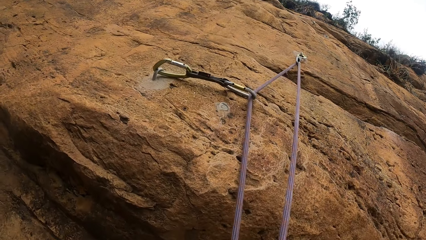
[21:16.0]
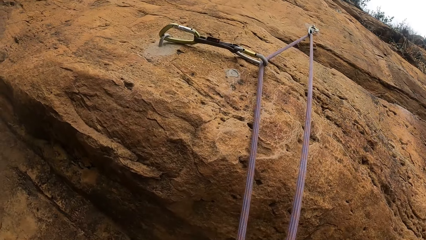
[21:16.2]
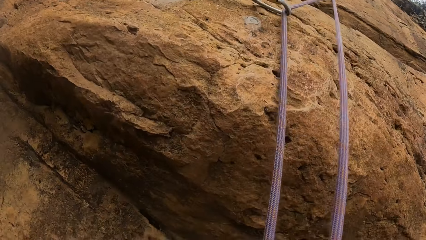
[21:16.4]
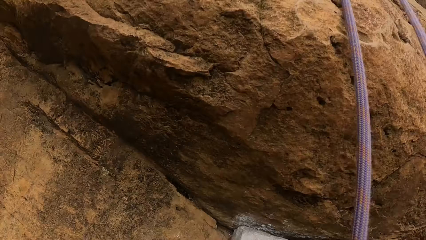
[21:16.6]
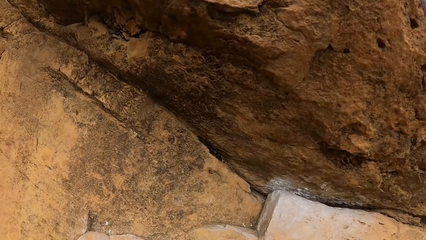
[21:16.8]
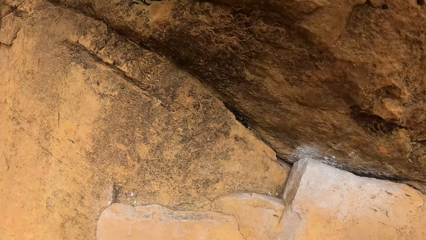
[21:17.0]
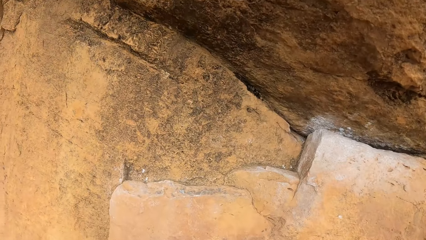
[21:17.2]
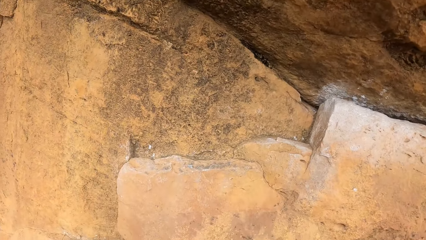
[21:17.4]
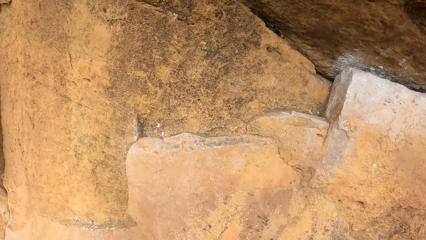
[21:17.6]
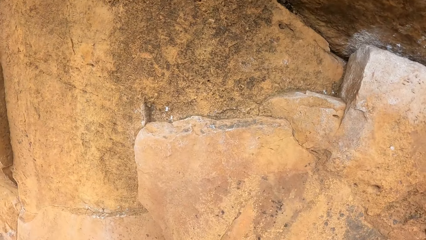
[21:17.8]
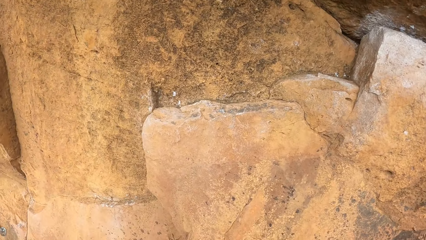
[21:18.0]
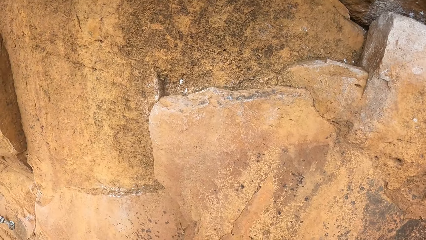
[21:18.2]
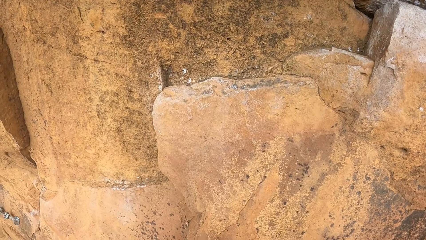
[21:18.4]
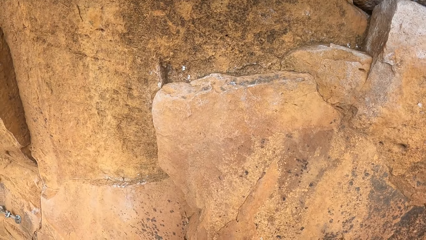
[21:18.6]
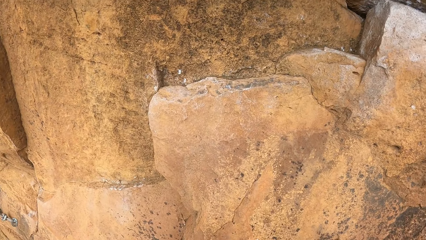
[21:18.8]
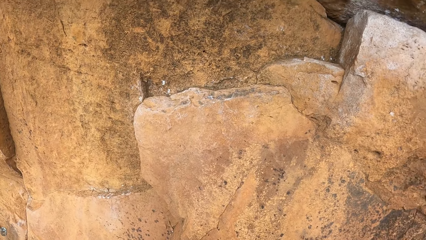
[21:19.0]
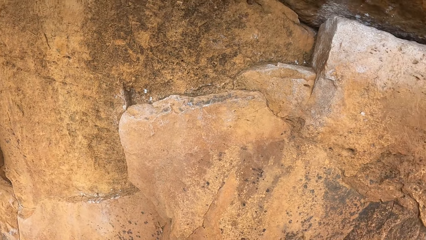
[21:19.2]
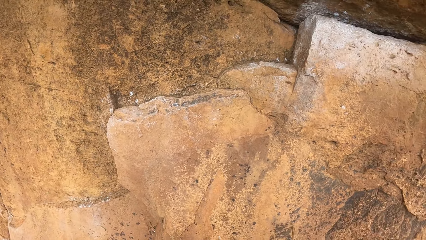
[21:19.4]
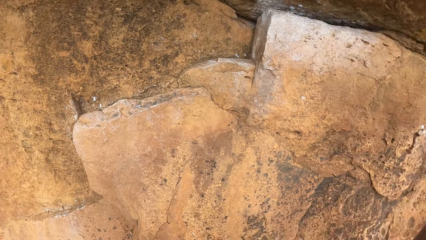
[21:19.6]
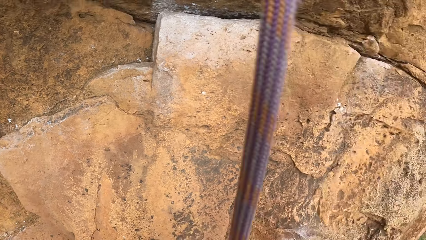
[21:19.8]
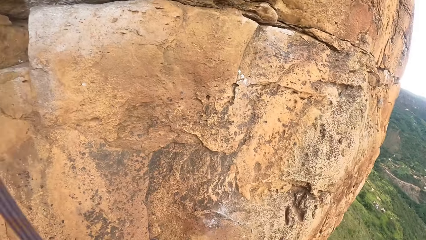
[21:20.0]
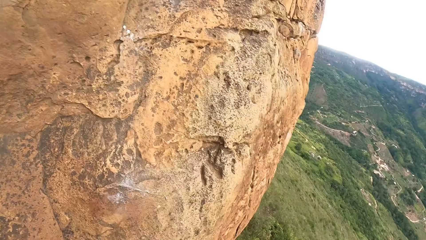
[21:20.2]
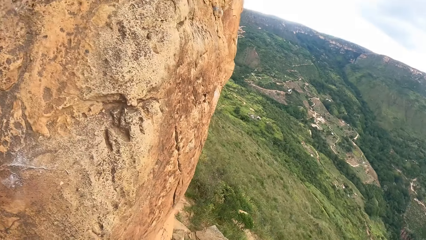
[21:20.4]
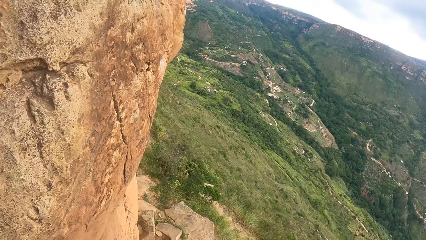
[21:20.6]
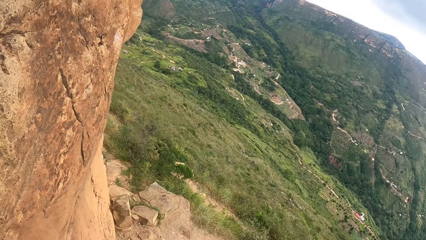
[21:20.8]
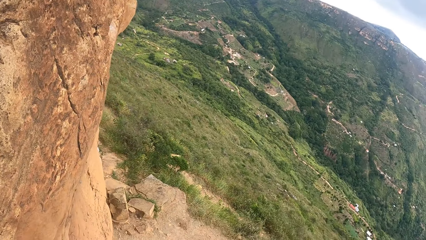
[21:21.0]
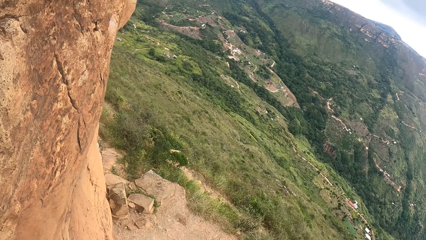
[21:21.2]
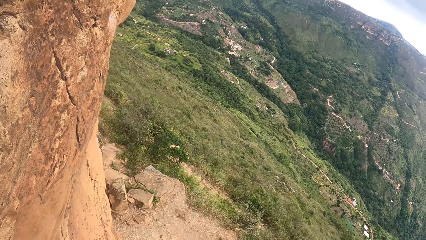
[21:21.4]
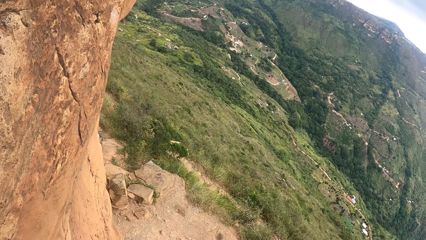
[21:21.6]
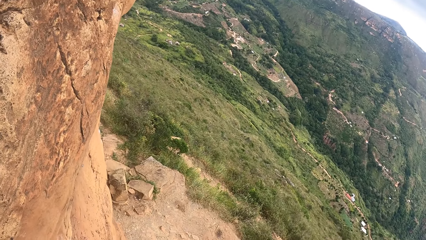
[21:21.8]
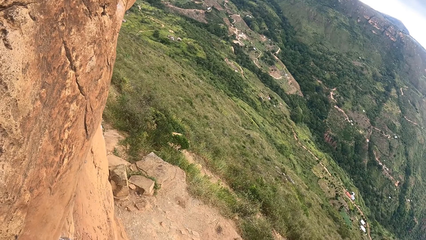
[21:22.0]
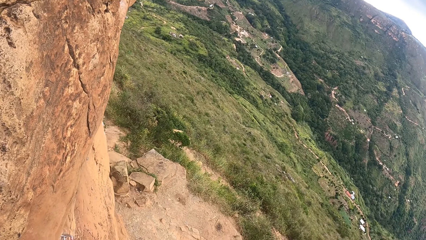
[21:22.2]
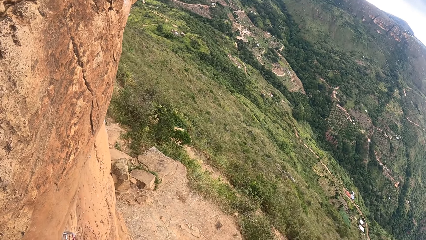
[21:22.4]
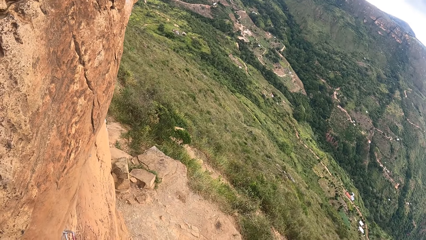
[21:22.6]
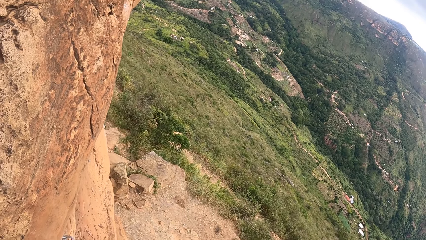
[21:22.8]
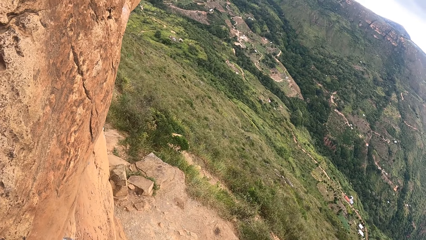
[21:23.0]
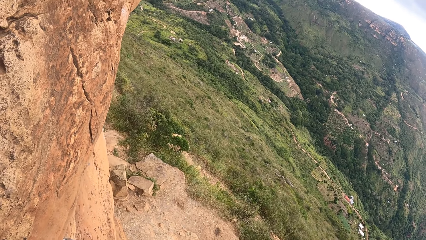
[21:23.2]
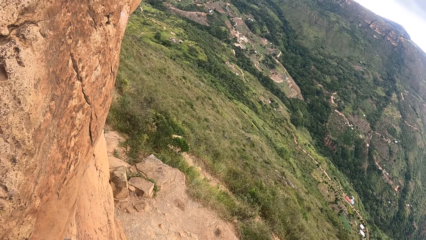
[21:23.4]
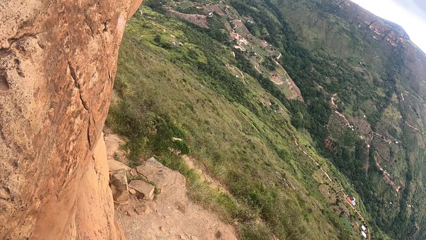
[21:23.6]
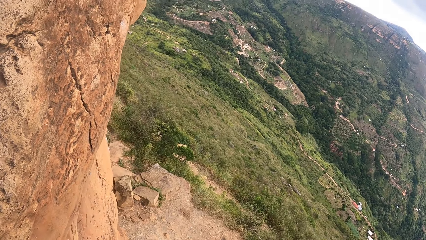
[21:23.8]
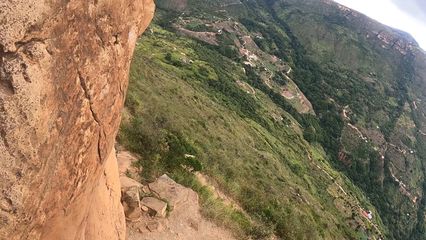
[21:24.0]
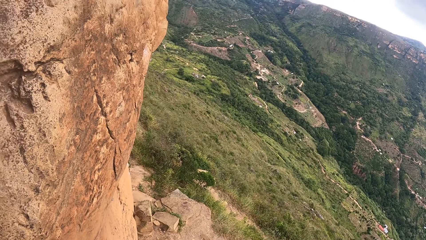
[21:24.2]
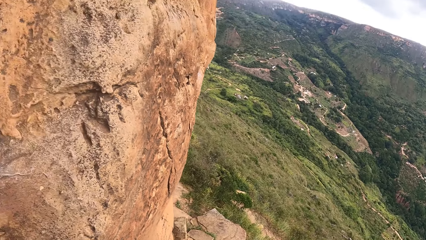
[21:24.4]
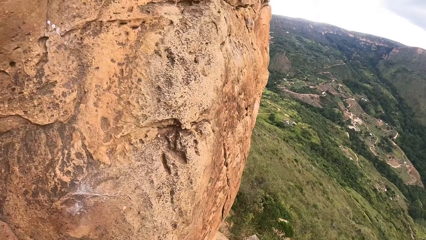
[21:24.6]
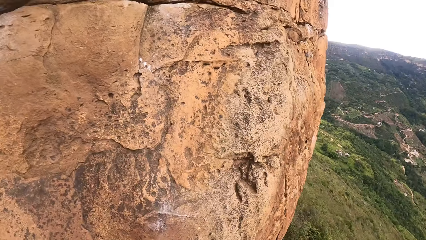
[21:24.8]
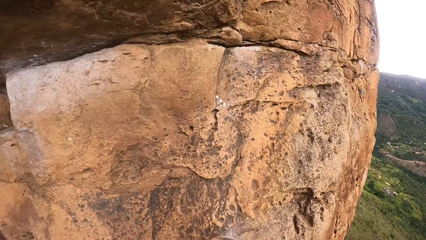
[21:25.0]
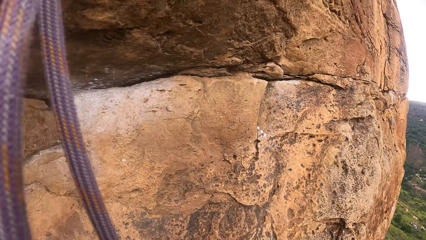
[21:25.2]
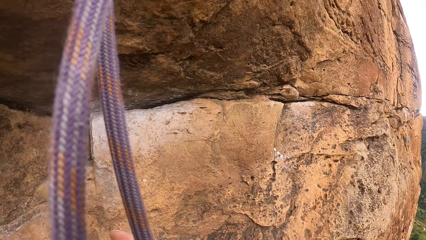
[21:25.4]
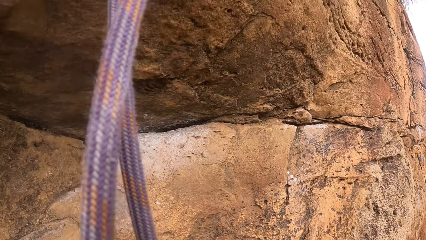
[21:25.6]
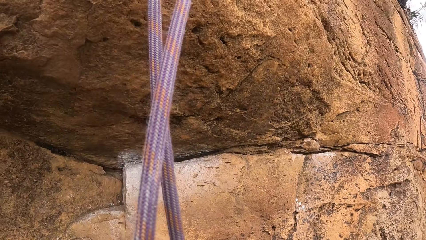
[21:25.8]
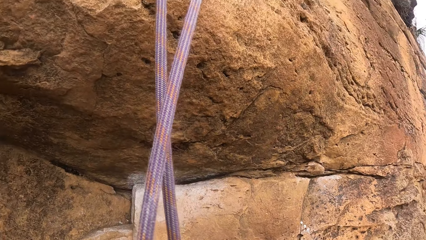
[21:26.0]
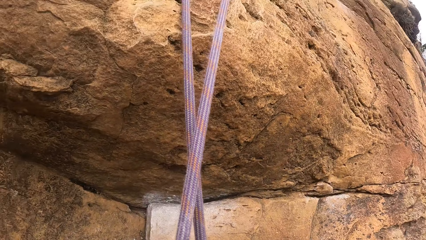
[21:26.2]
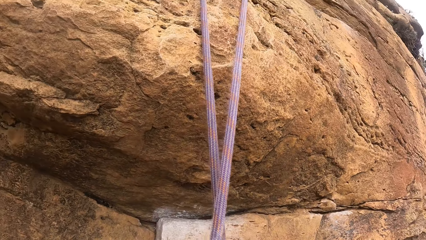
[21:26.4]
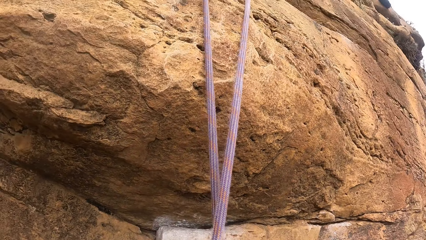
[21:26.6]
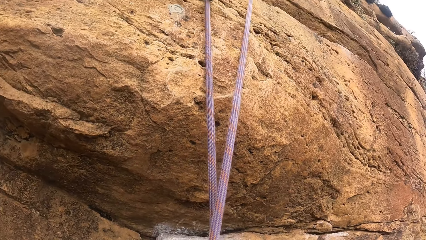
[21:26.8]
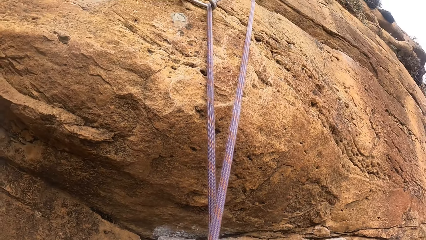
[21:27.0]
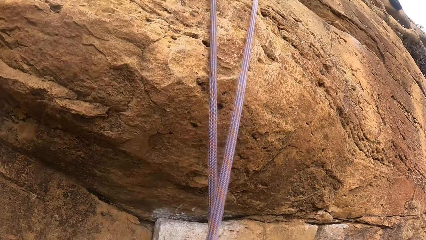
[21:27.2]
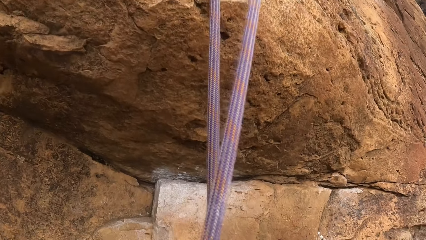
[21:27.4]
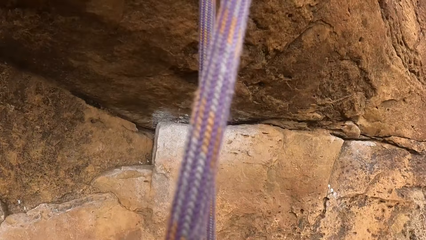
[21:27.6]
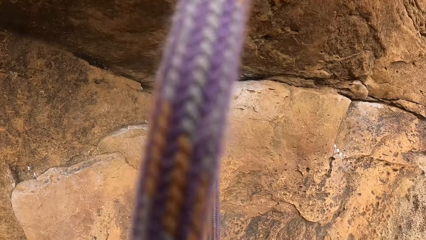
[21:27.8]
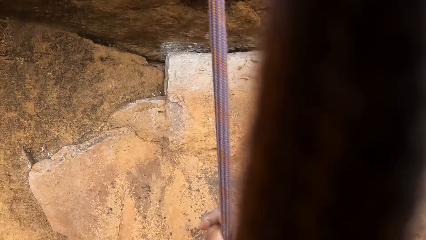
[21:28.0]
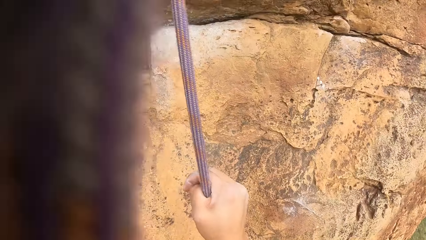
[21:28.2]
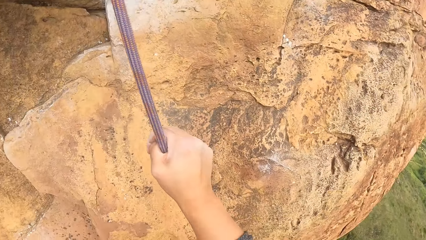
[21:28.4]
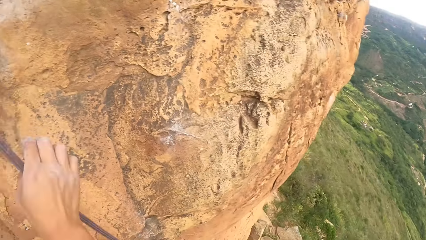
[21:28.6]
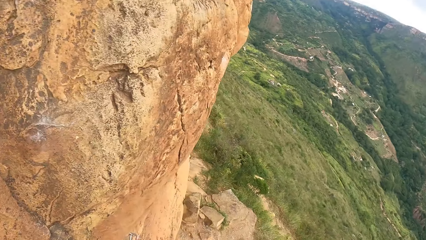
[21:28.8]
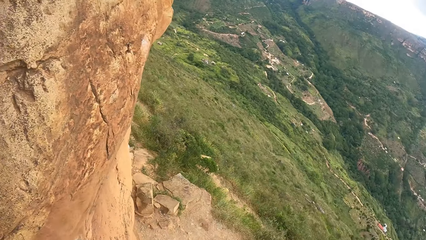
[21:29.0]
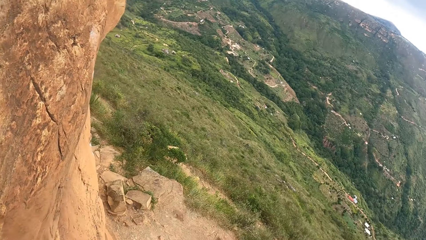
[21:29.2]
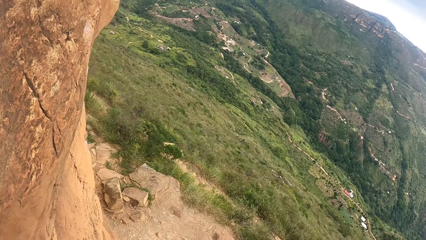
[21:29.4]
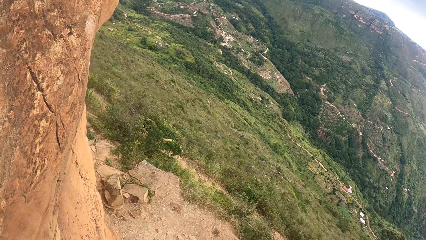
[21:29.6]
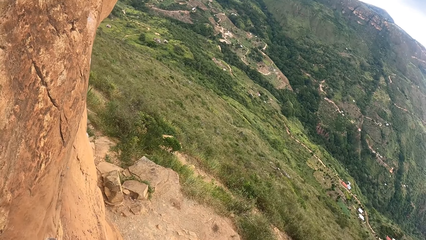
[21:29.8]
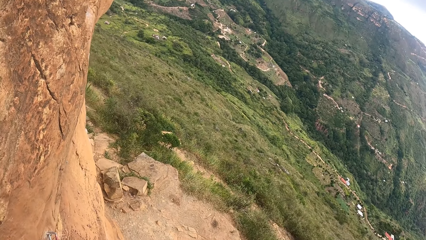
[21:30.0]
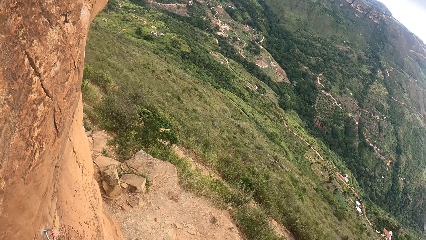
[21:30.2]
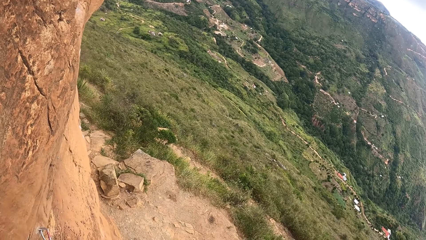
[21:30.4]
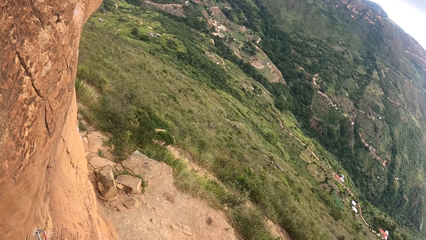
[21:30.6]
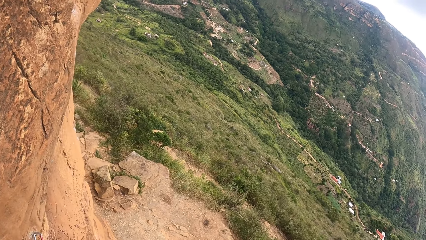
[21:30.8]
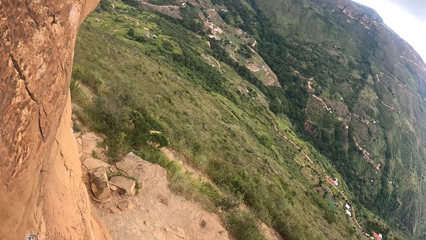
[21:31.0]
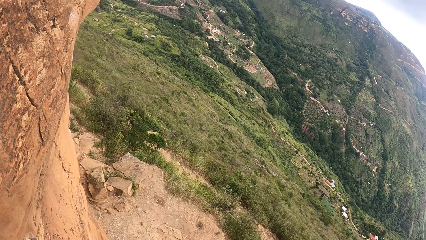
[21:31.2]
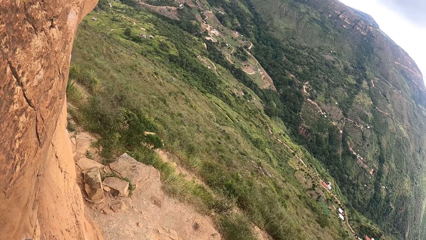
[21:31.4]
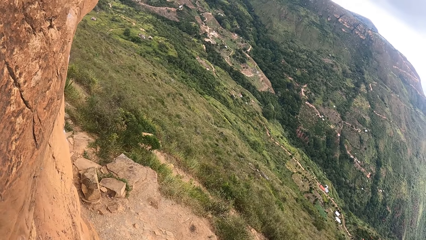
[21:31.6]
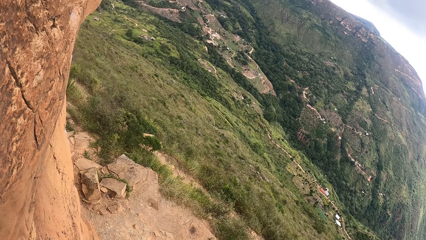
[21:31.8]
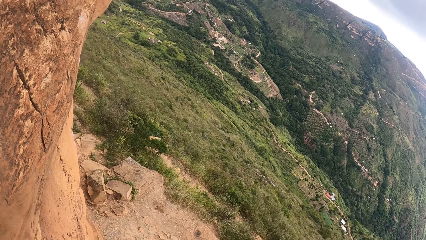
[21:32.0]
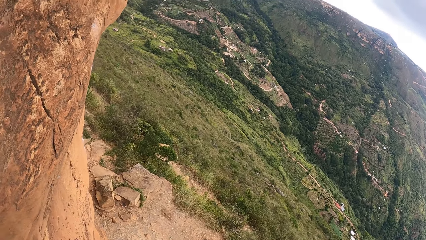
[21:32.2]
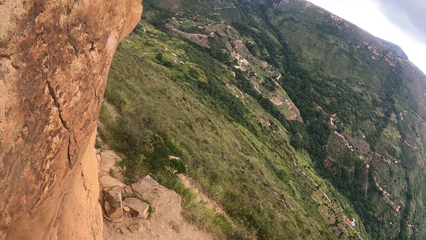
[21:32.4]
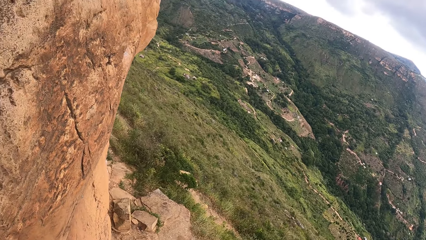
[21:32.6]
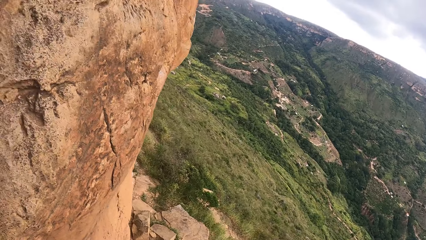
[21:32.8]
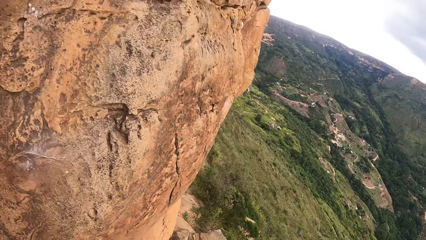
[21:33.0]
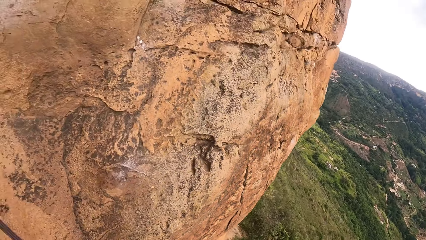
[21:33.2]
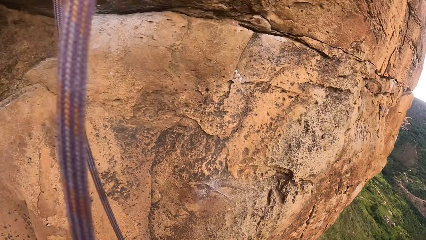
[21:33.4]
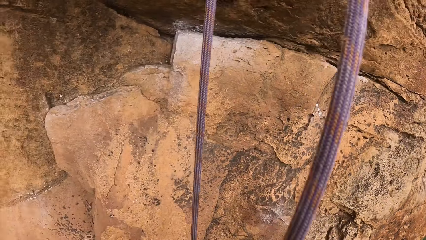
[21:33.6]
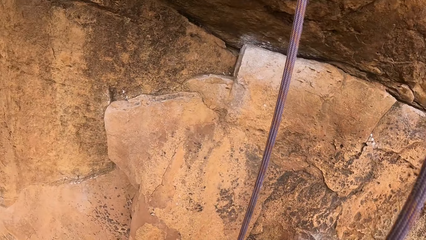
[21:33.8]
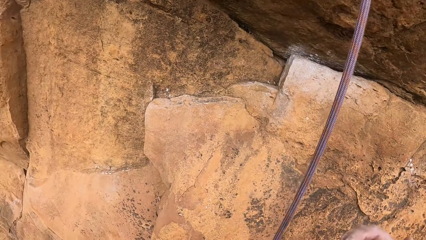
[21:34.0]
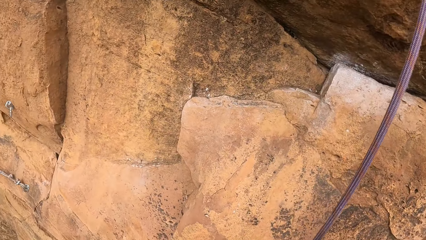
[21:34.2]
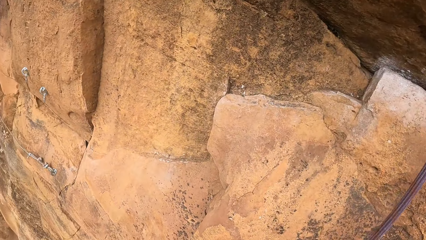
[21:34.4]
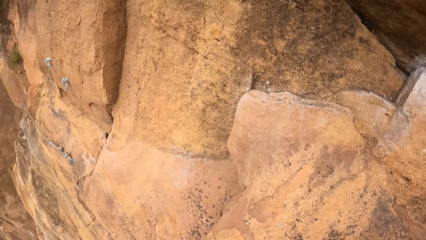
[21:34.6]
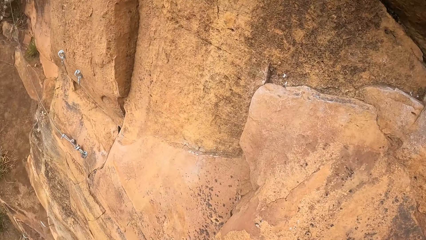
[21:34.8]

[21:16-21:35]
The camera wearer adjusts the rope. They look around the compound.
